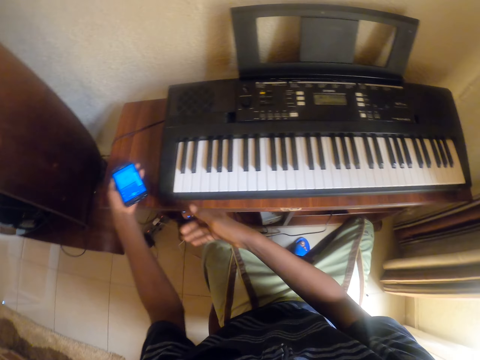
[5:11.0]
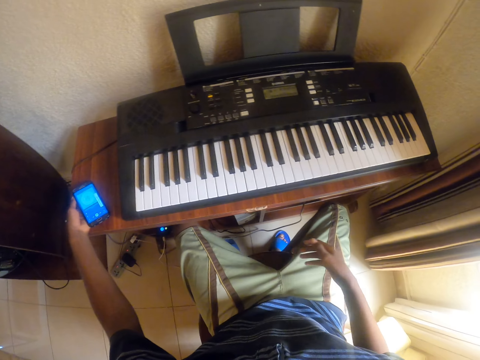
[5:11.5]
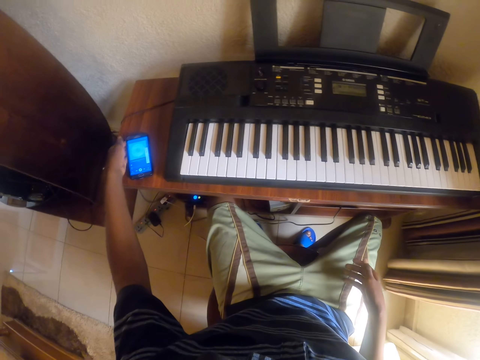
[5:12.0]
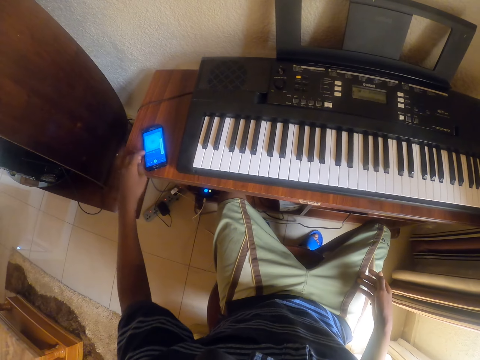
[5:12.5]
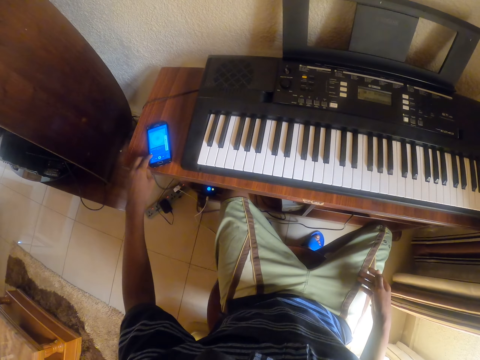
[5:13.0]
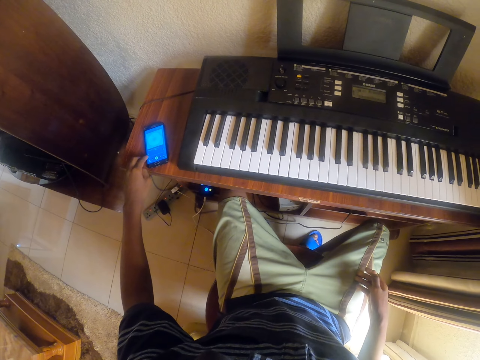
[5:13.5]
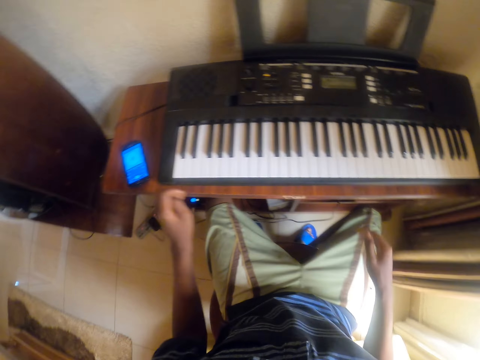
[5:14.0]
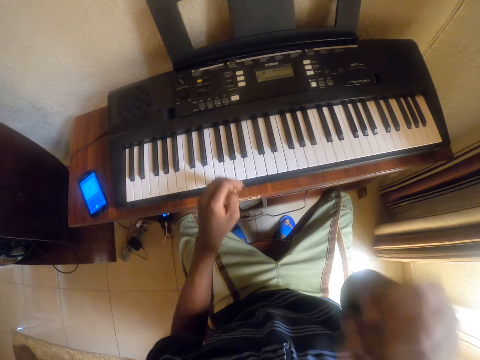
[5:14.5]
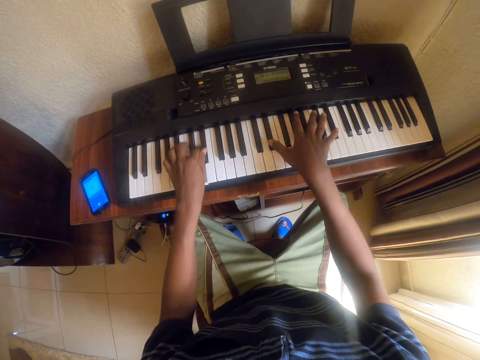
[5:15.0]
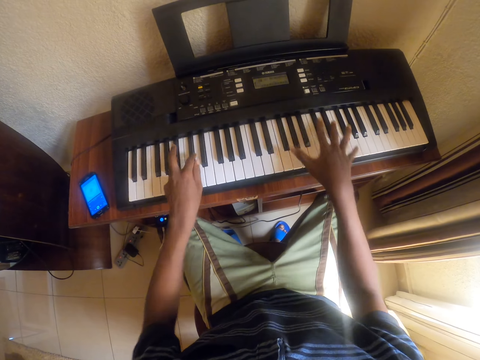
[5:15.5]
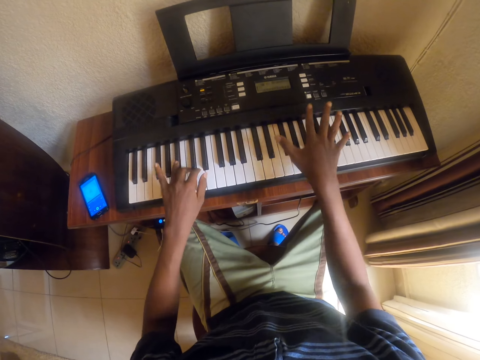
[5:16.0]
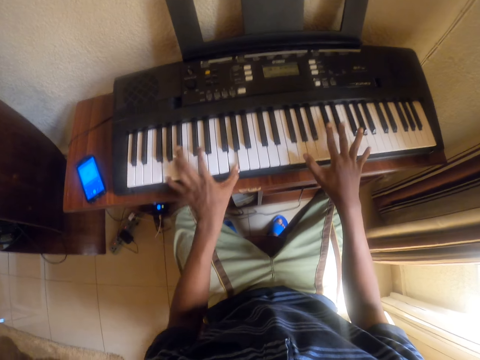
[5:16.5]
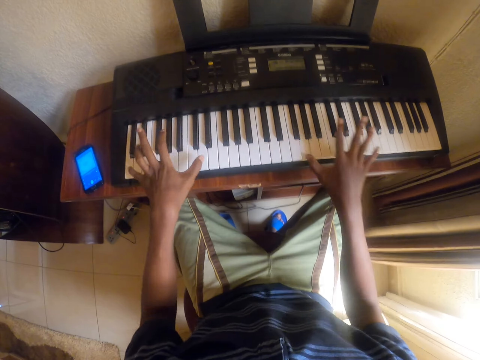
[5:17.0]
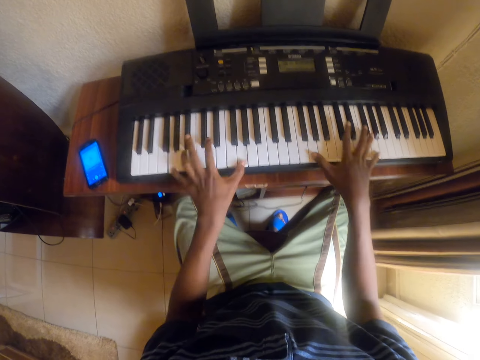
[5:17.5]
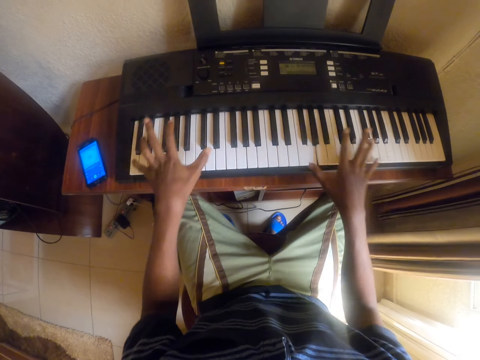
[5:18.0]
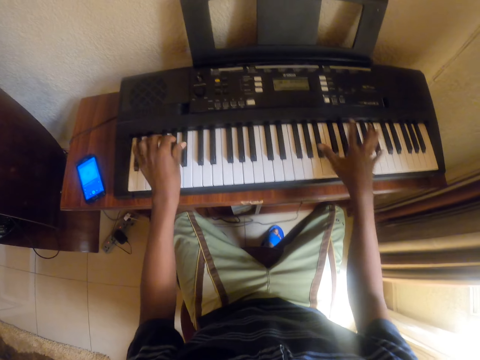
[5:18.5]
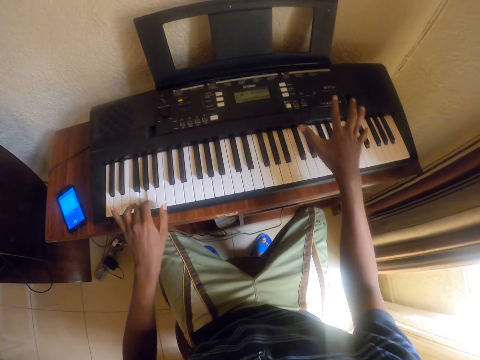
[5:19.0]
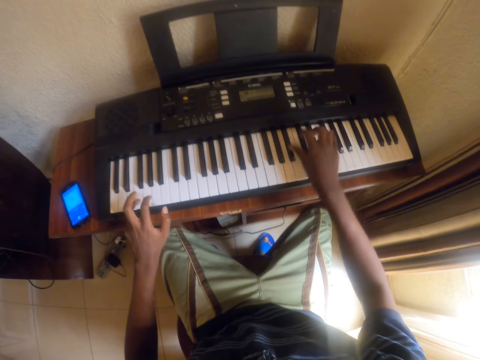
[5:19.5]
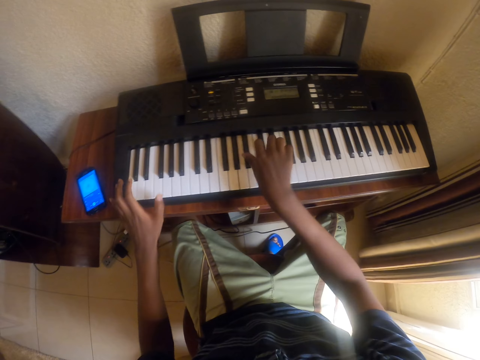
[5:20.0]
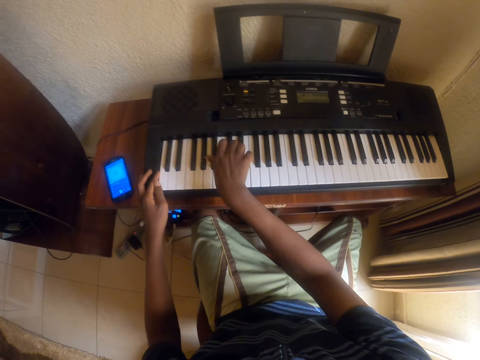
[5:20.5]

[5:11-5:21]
The camera wearer puts the cellphone on the table. He scrolls the phone and operates the cellphone. He raises a hand and passes the right hand on his face. He plays the piano keyboard.

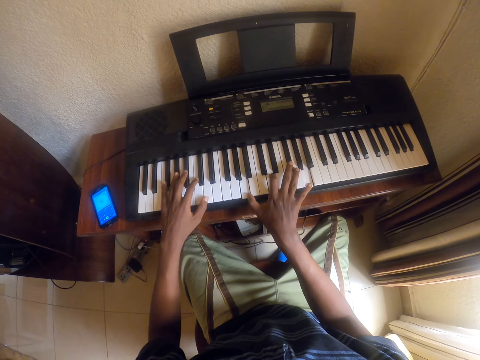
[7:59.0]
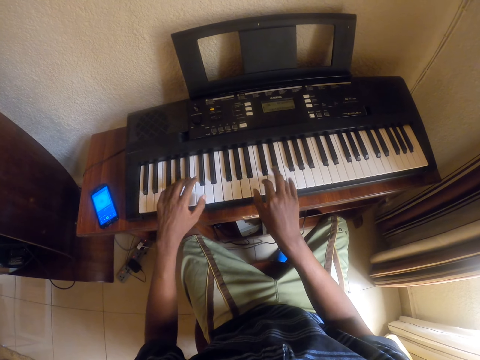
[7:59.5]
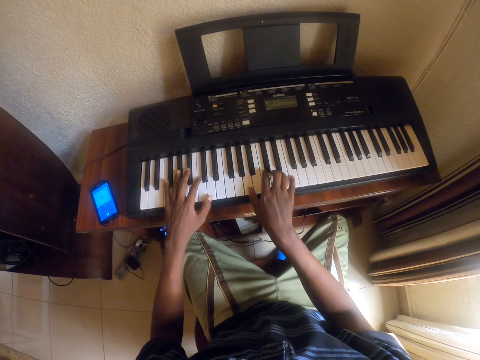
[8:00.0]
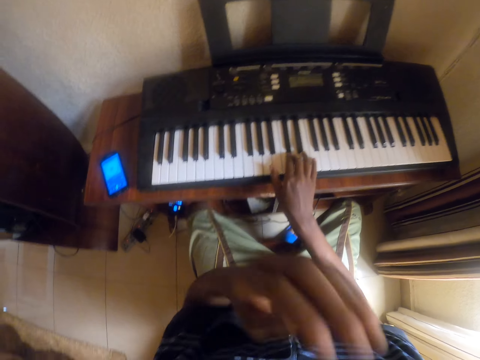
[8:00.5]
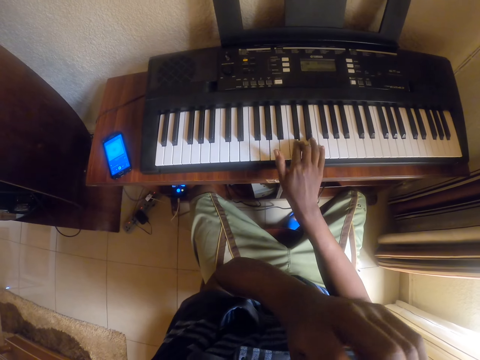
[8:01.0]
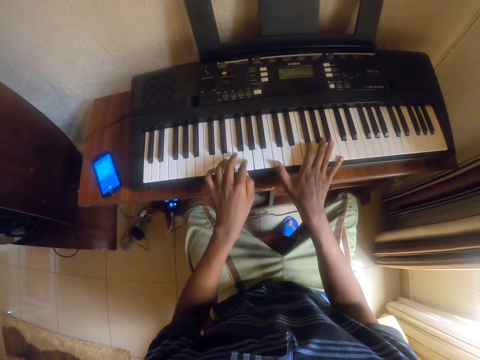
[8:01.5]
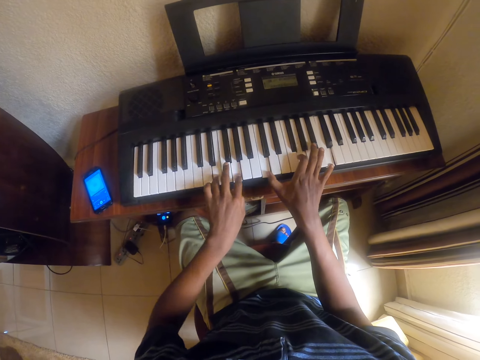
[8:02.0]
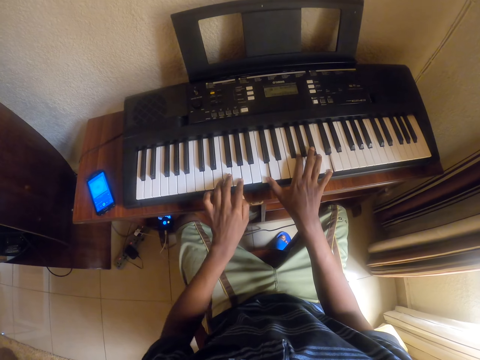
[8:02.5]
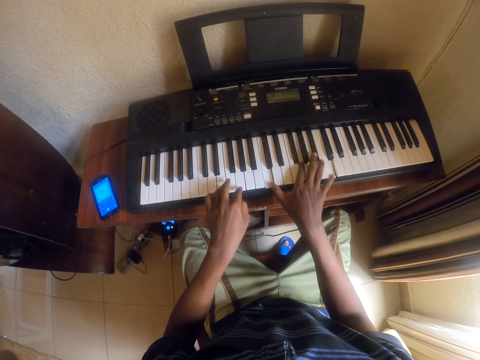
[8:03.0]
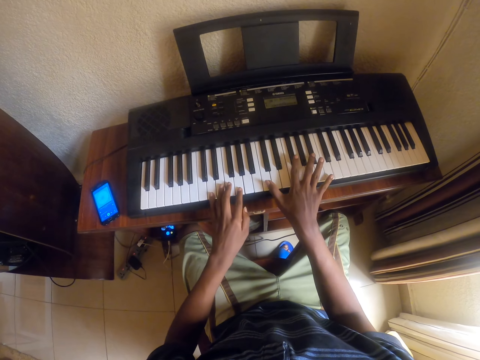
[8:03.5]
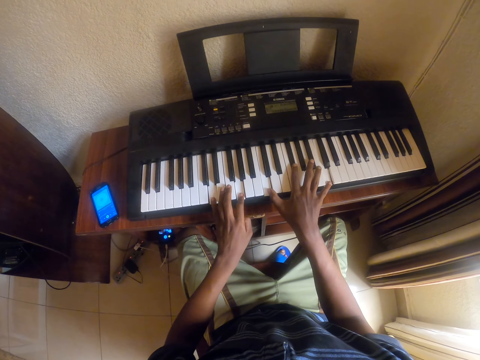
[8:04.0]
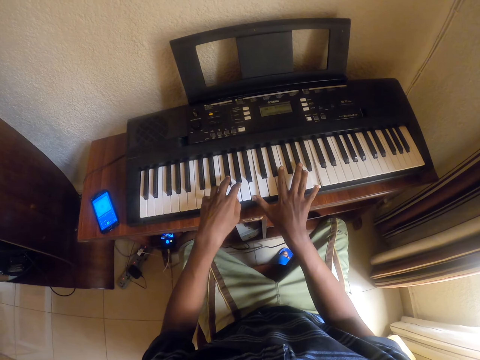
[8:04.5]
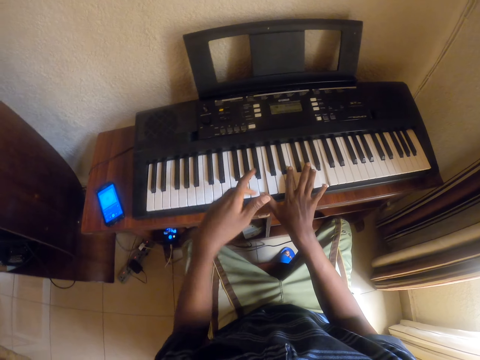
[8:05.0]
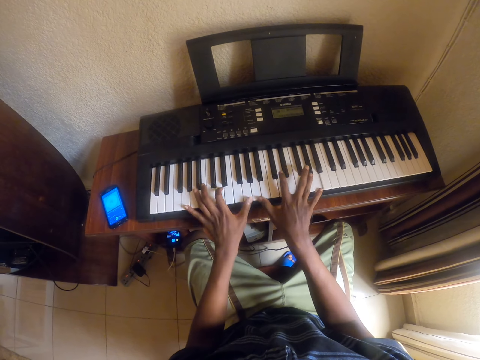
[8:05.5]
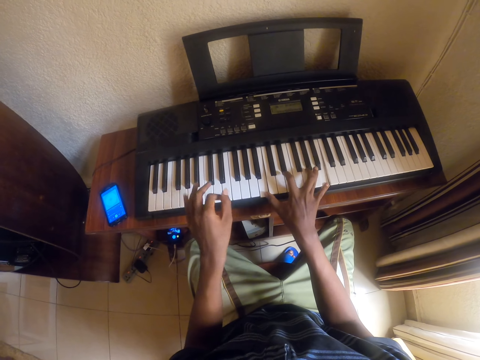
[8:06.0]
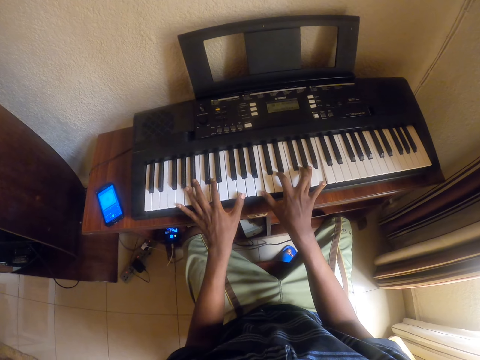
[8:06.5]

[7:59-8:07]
The camera wearer touches his face. He raises the left hand. He plays the piano keyboard.

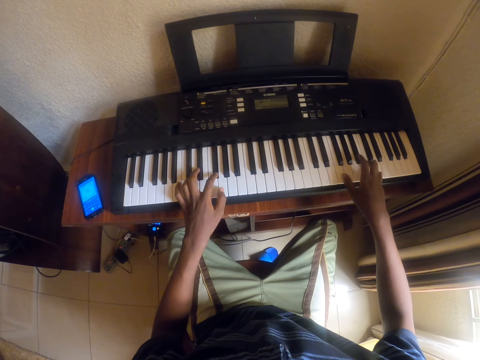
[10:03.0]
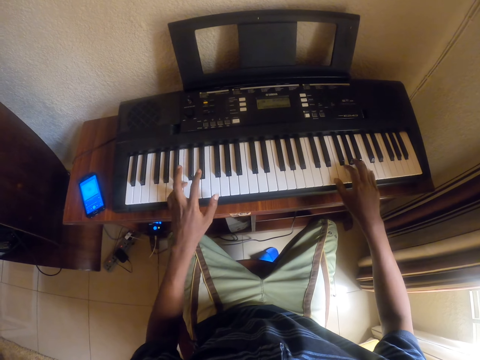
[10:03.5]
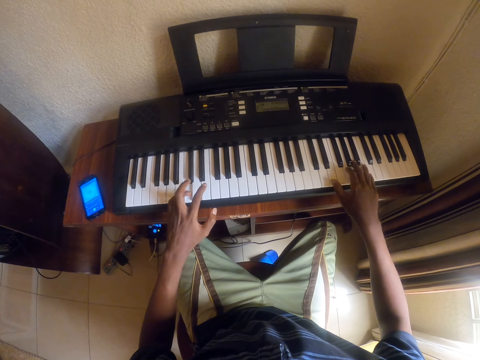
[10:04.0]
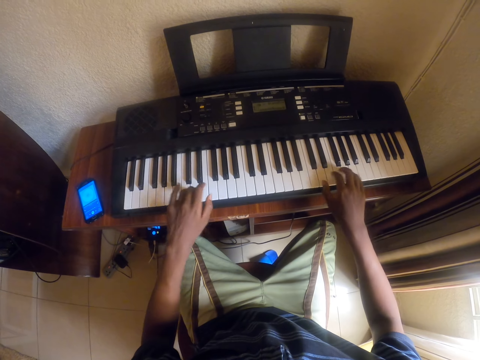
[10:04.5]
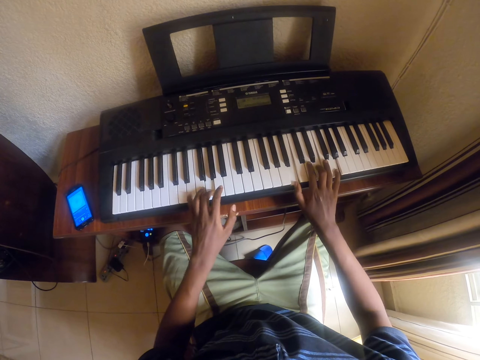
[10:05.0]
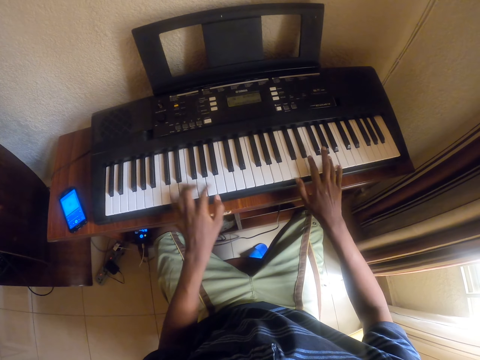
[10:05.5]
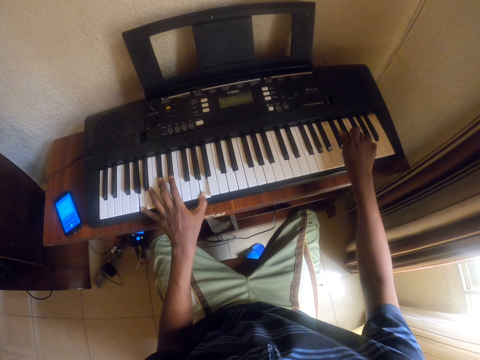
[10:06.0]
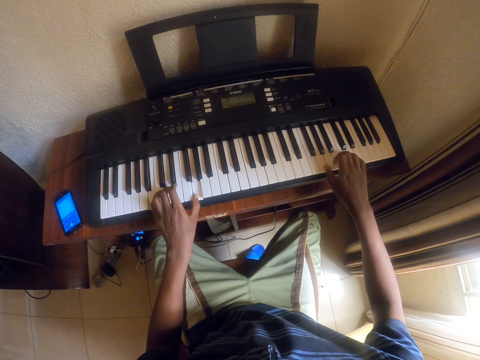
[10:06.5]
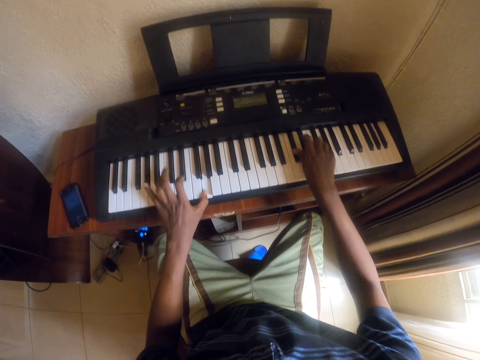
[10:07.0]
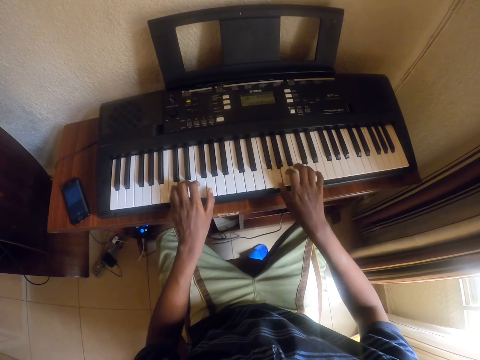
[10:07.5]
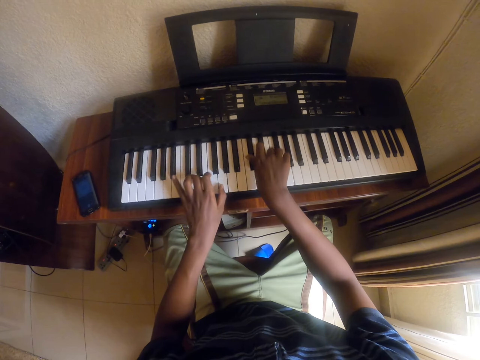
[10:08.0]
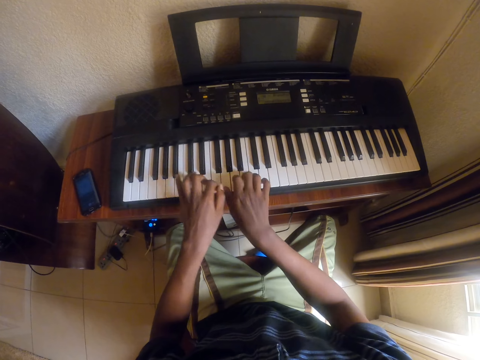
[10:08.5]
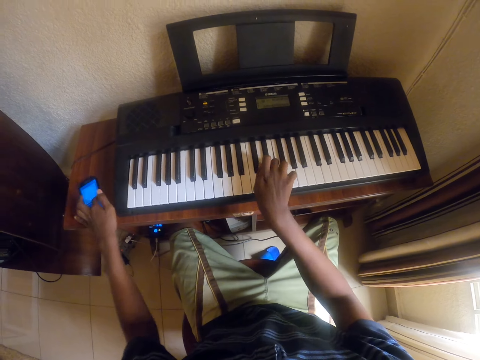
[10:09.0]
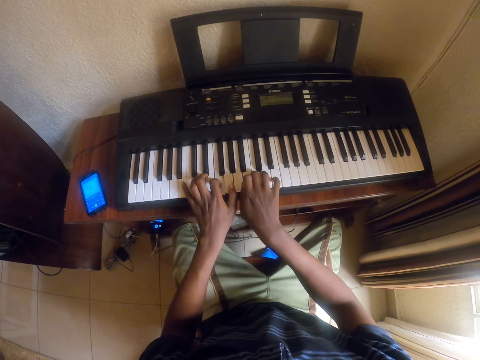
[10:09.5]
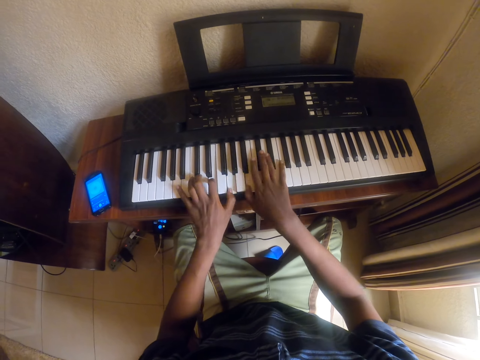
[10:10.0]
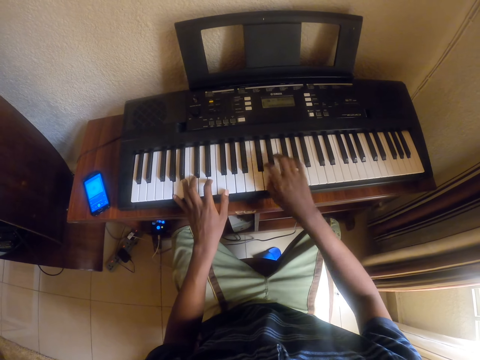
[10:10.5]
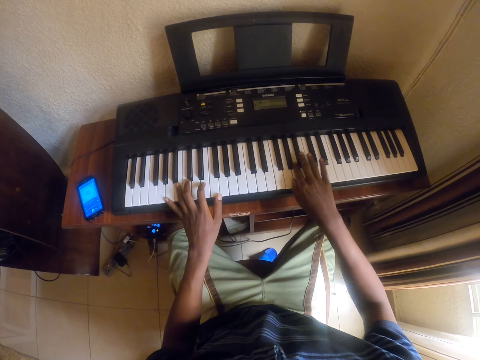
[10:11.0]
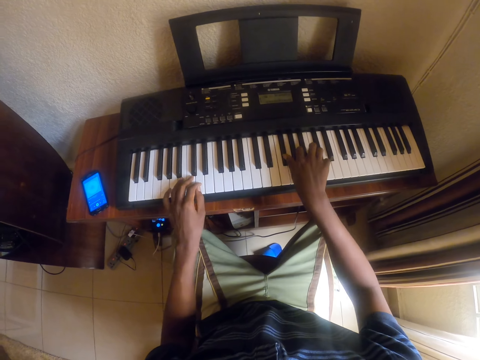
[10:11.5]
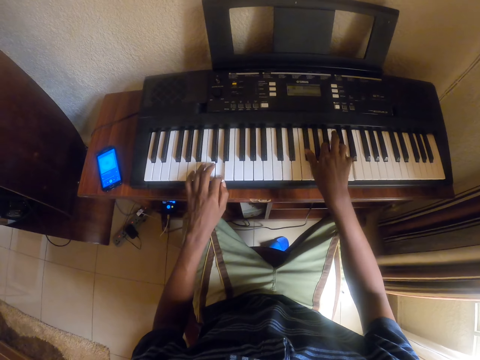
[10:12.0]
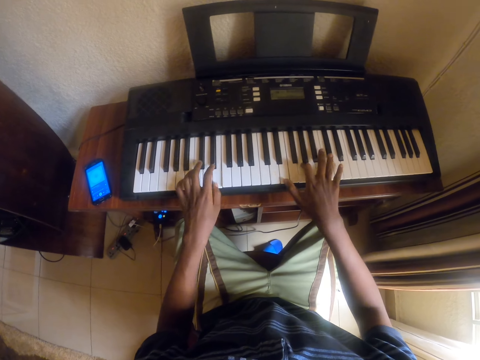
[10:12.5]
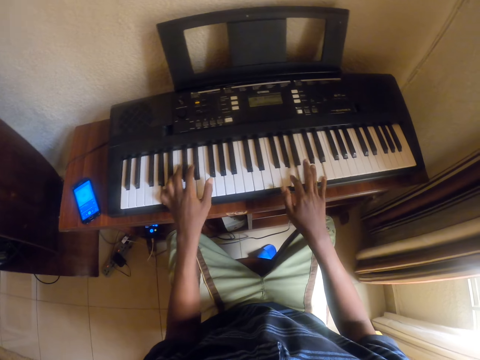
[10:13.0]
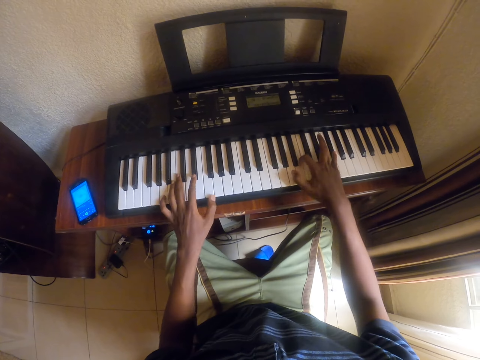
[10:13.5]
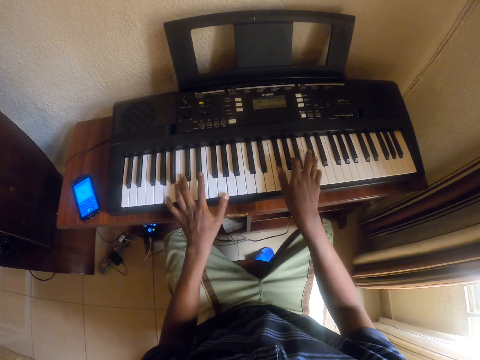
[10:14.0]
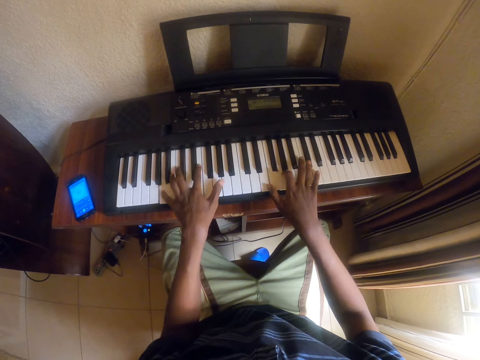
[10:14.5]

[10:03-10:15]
The camera wearer touches a phone. They press a piano key. They touch the phone. They play the piano.
